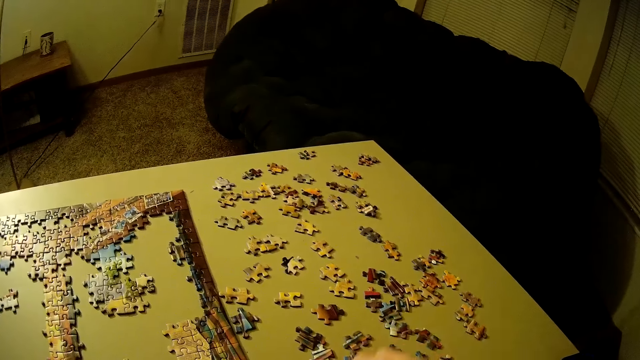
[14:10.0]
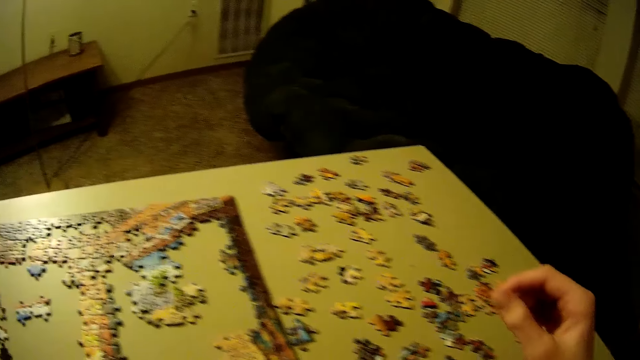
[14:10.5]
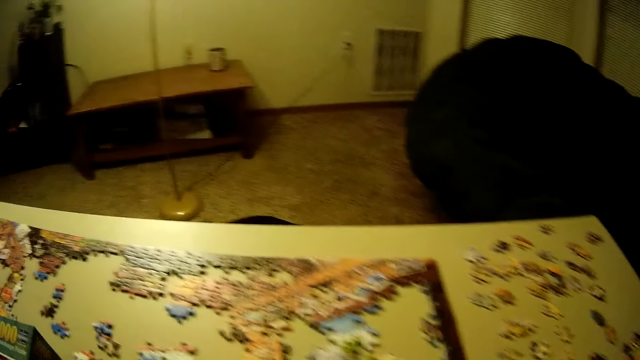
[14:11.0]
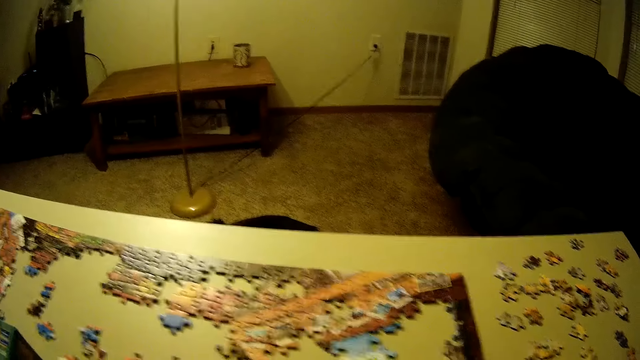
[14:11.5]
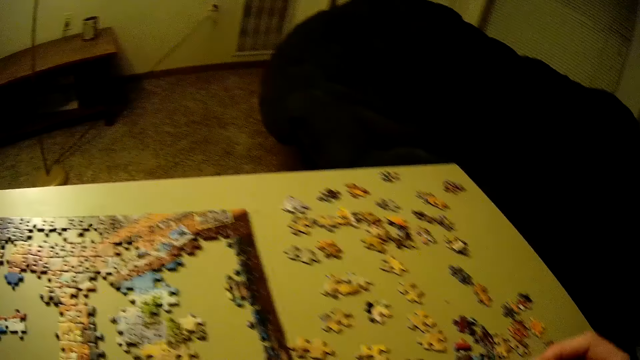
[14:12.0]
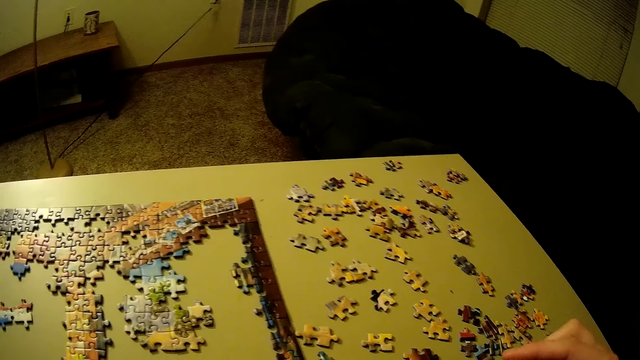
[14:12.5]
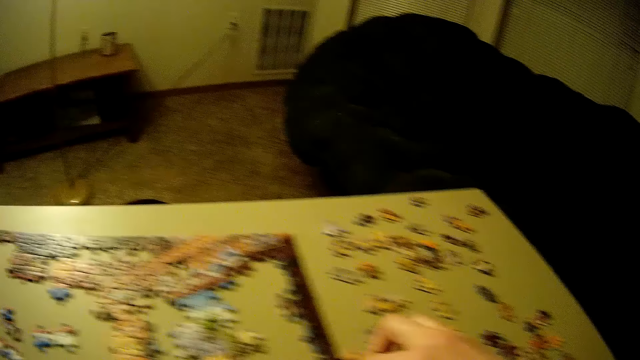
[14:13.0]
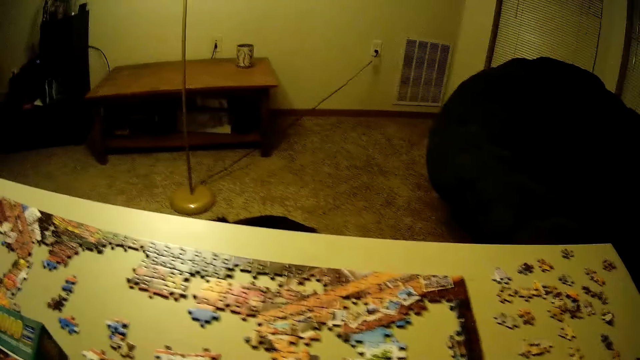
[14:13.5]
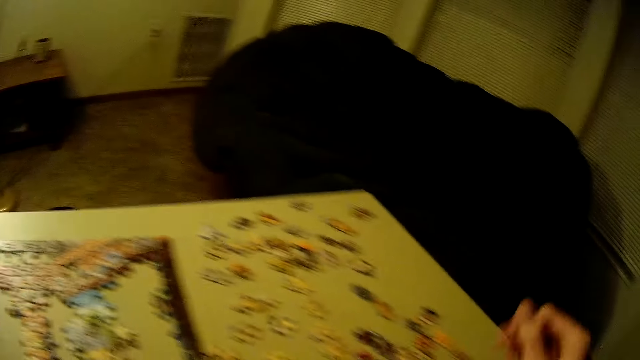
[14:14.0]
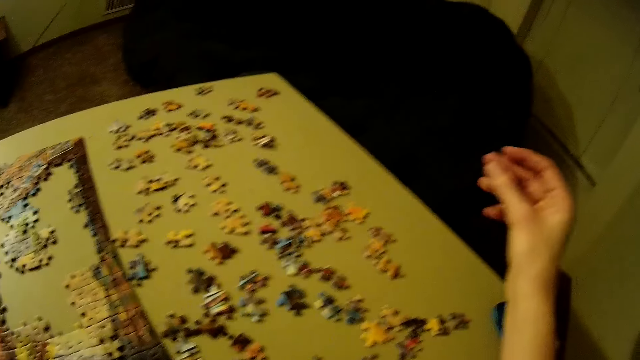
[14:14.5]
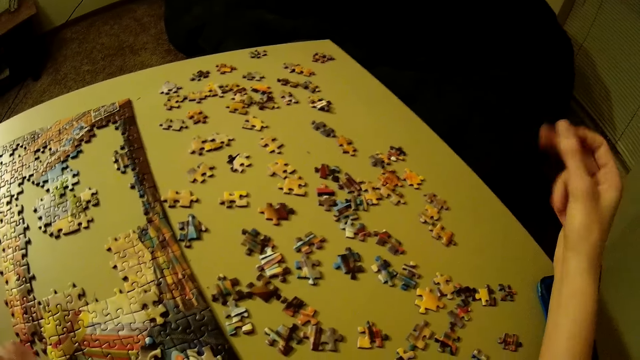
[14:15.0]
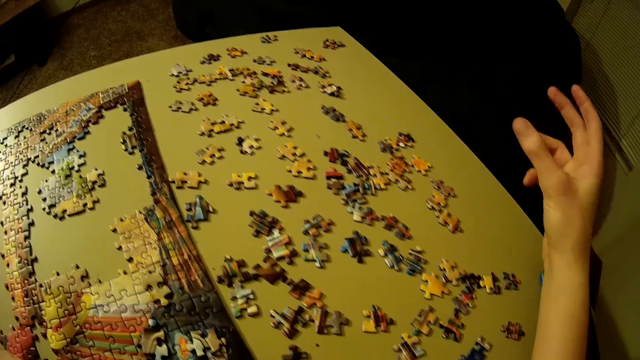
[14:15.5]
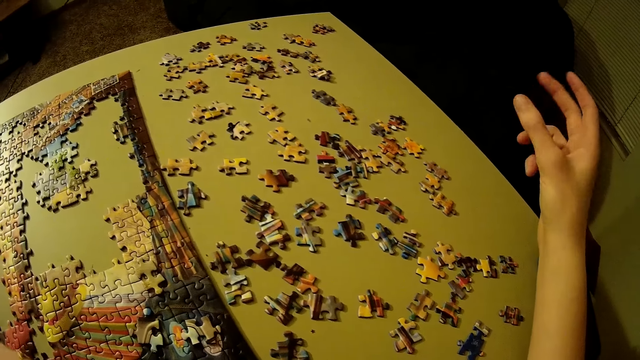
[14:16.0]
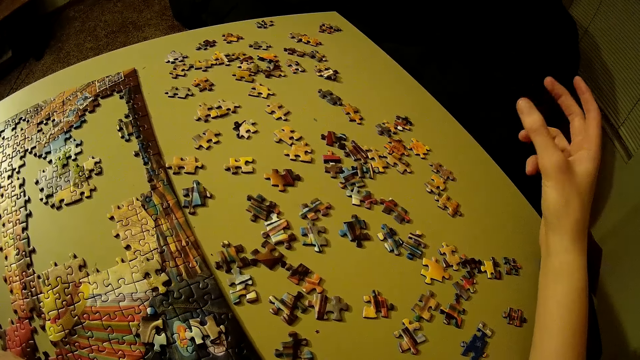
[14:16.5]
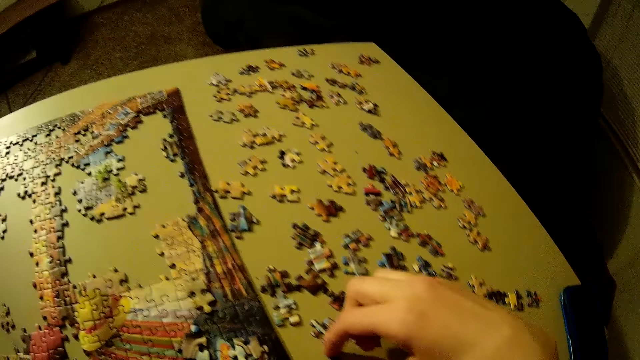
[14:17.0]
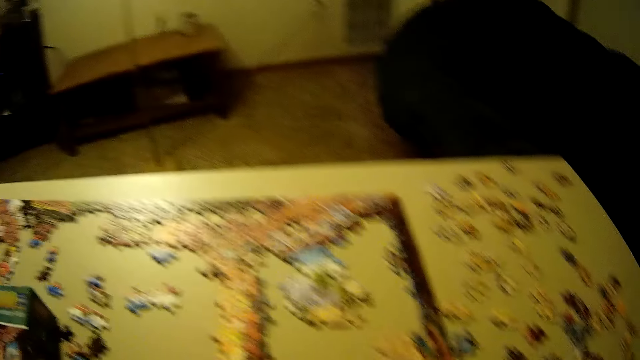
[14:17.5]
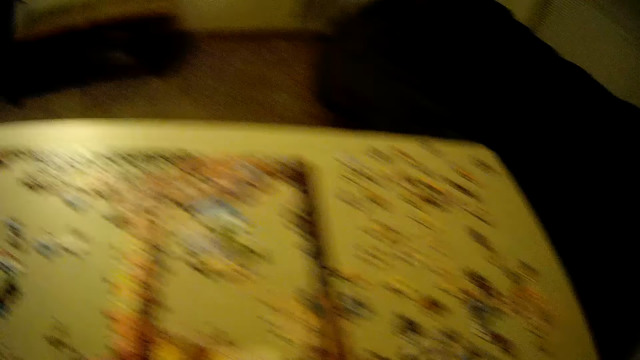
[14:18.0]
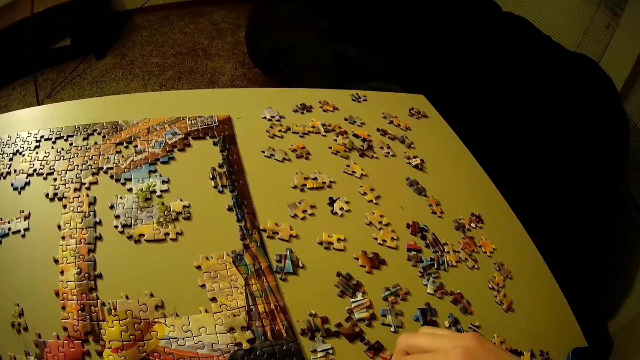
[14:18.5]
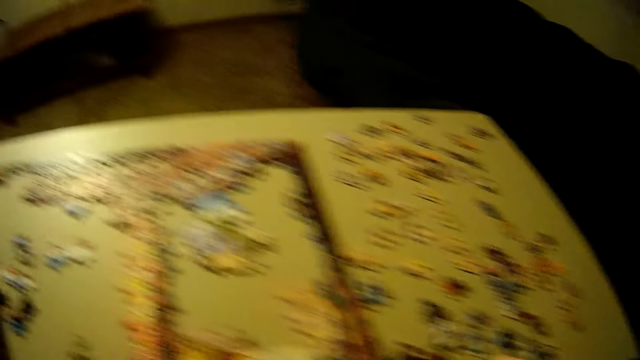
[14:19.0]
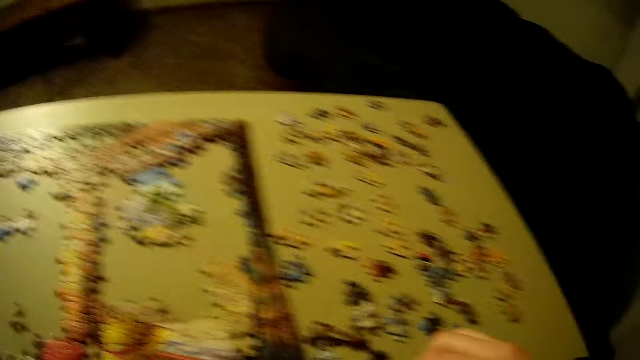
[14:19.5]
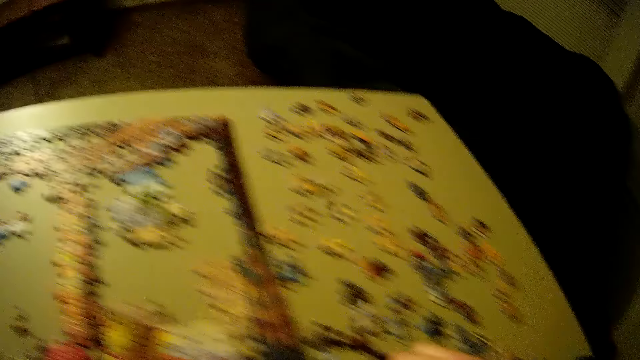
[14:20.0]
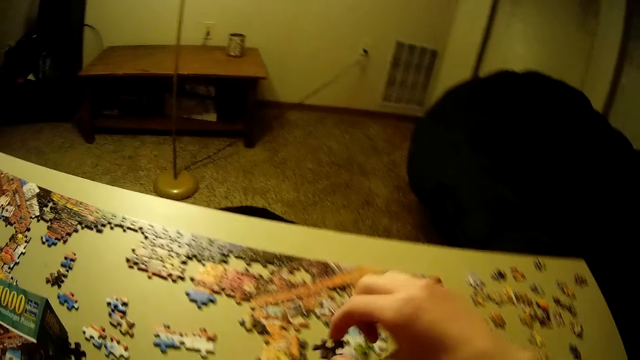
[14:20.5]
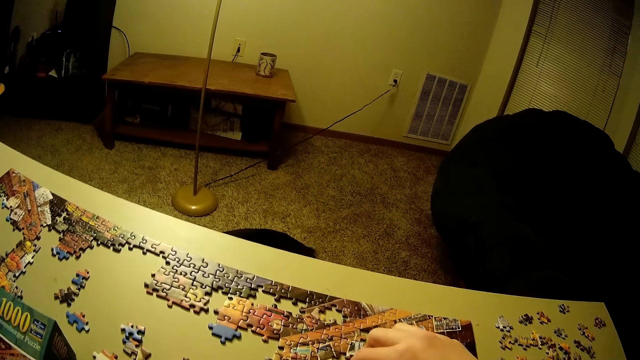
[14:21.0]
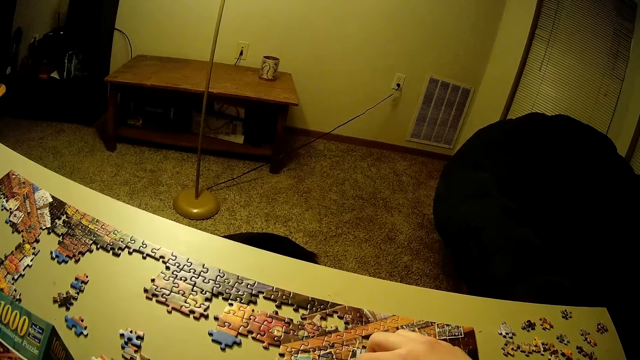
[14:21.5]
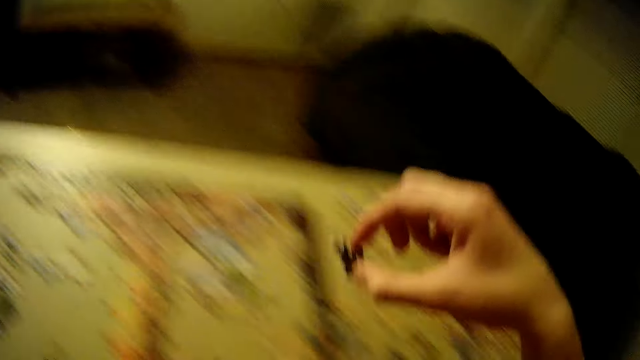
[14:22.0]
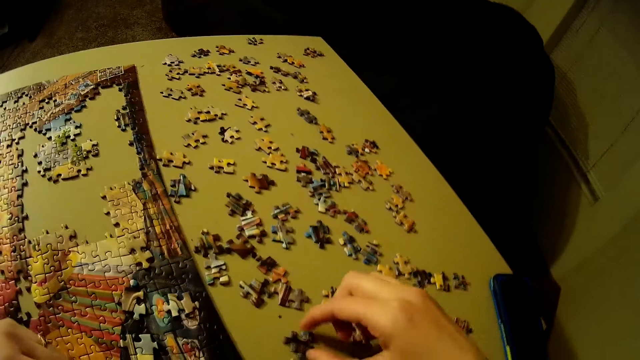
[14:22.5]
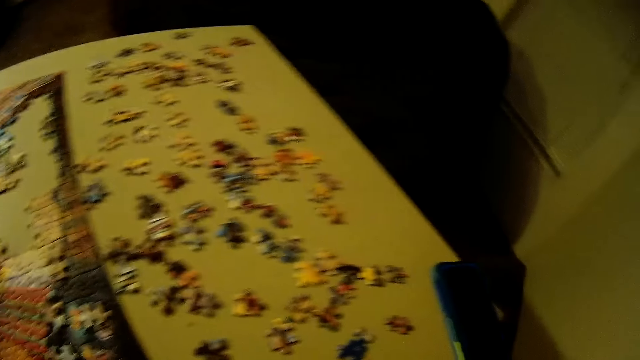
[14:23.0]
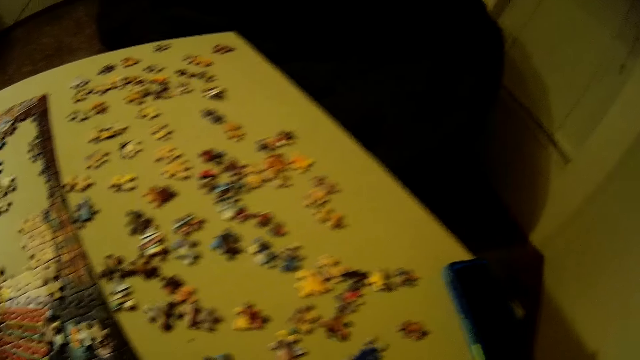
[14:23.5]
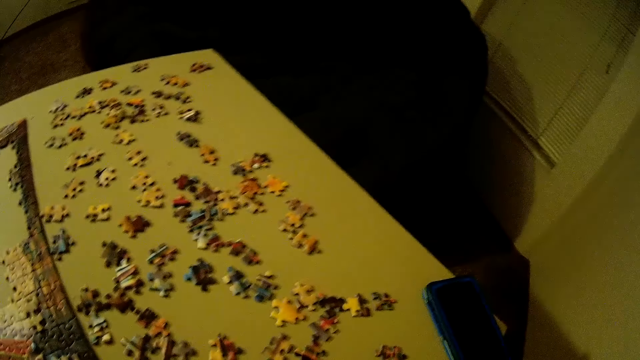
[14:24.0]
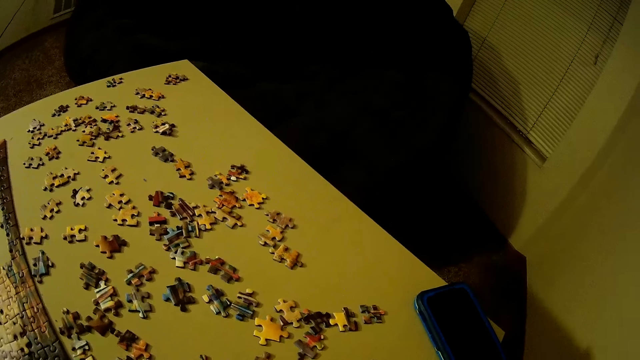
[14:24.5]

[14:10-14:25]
The camera wearer adjusts the piece of the puzzle on the table. He moves the piece of the puzzle on the right side of the table with his right fingers. He snaps his fingers. He picks up another piece of the puzzle on the right side of the table. He joins the piece of the puzzle together with the other pieces on the table. He picks up a jigsaw puzzle piece. He returns the piece of the puzzle to the right side of the table.

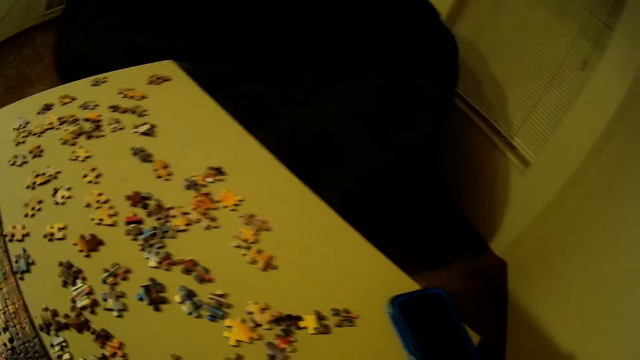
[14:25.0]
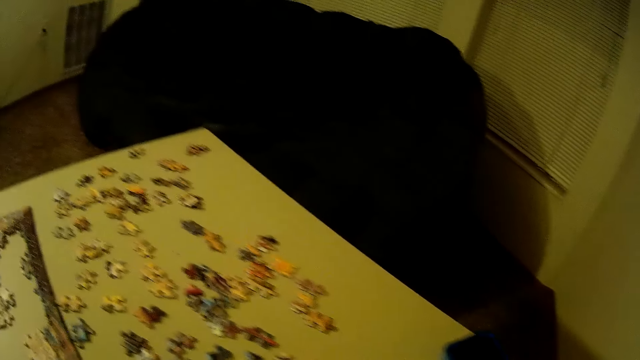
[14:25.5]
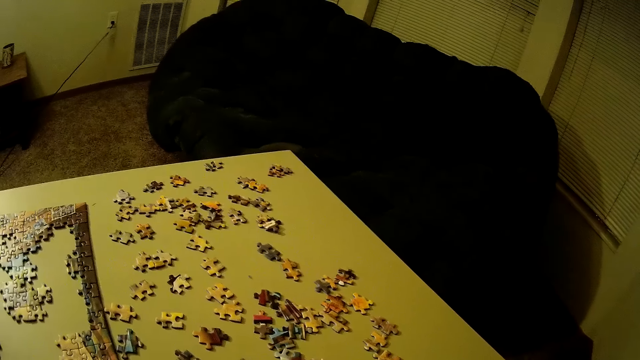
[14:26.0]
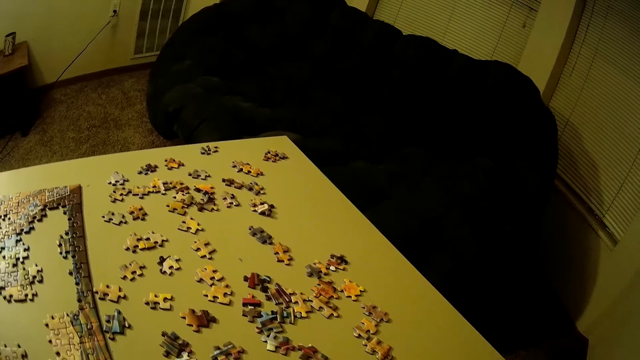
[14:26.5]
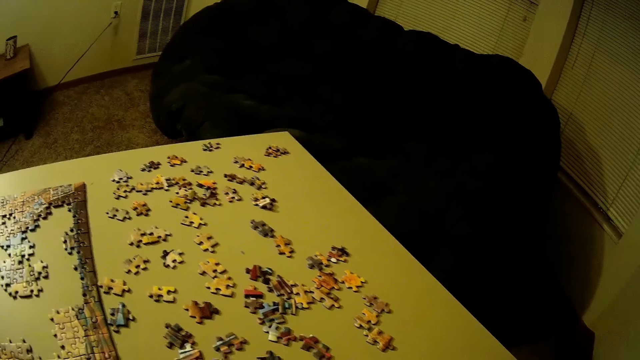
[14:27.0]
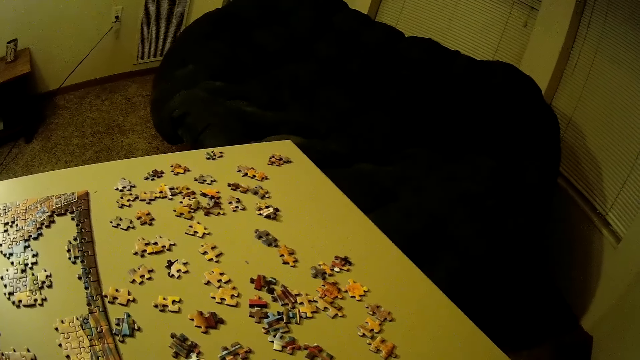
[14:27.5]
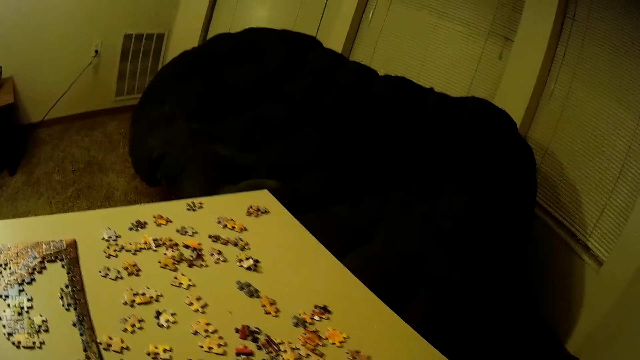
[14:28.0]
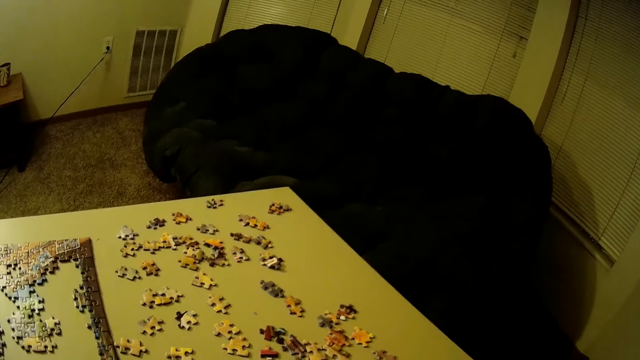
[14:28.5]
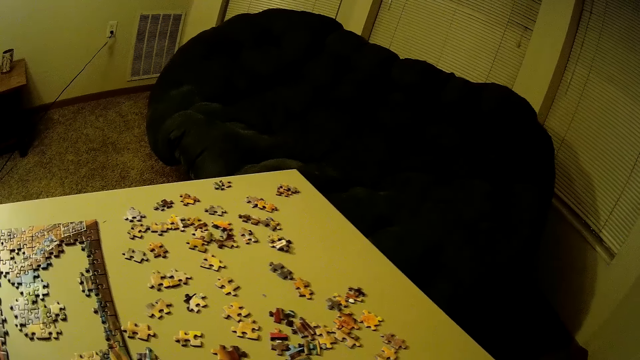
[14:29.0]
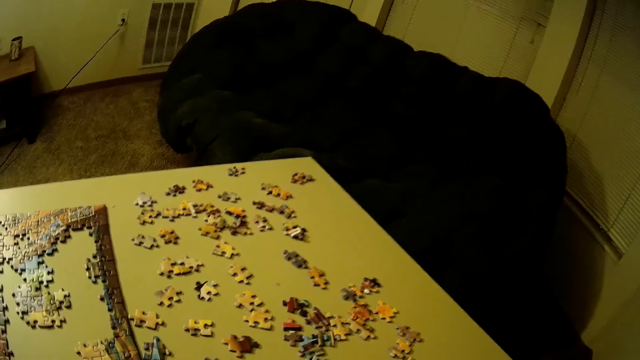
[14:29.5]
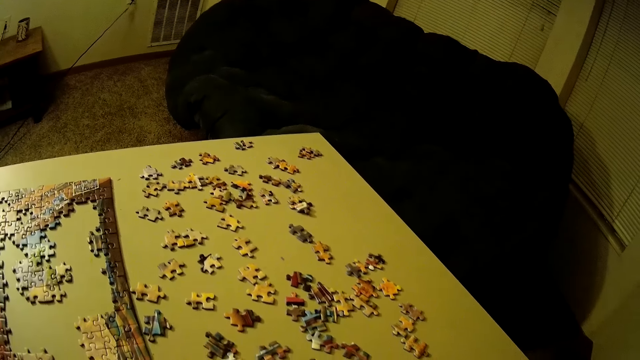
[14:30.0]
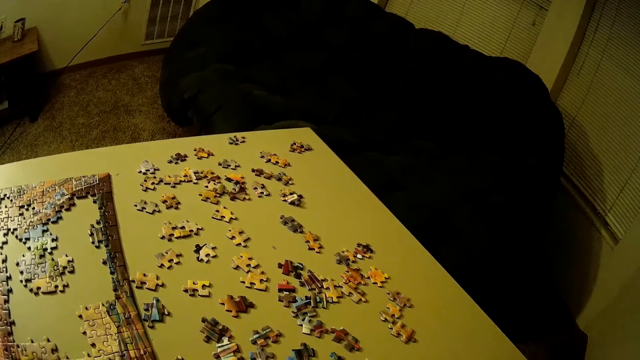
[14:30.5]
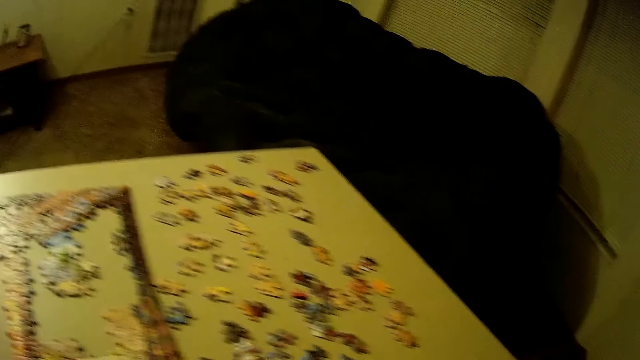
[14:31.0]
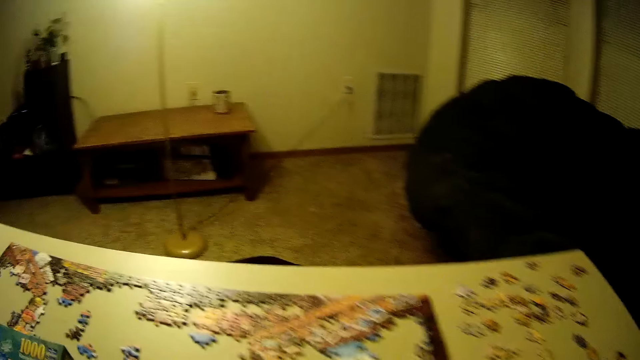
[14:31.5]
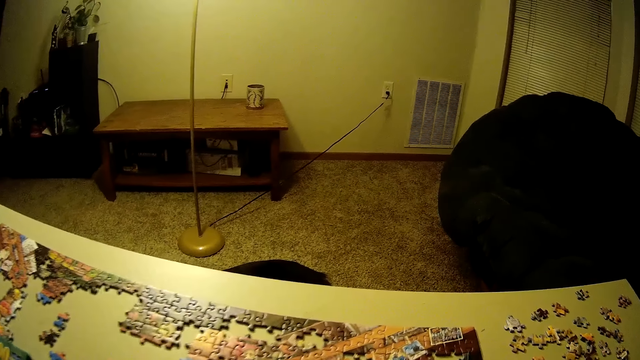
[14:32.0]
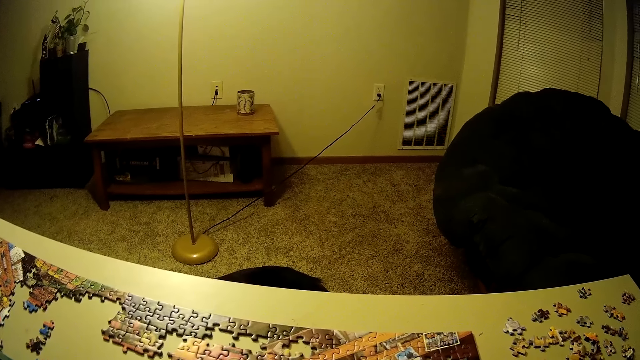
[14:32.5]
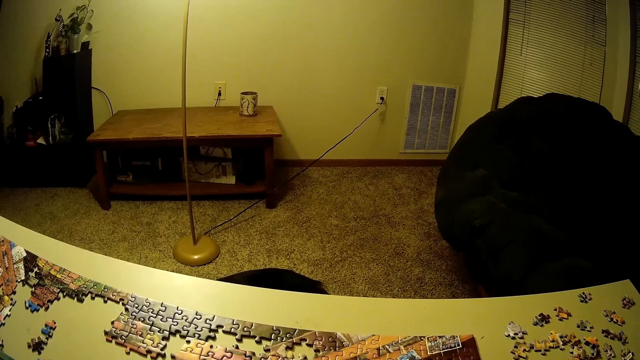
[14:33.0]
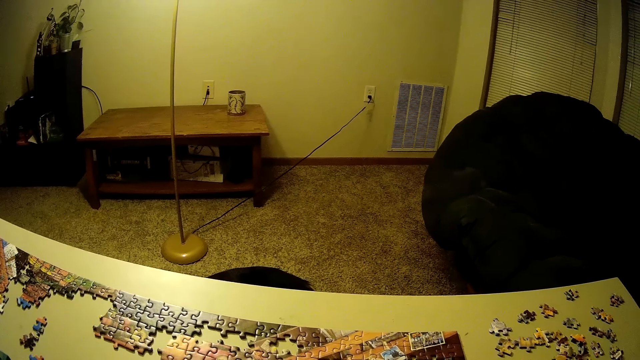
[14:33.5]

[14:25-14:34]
The camera wearer looks around the table.
